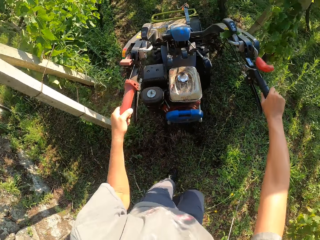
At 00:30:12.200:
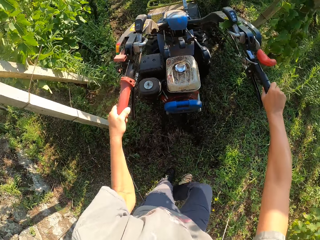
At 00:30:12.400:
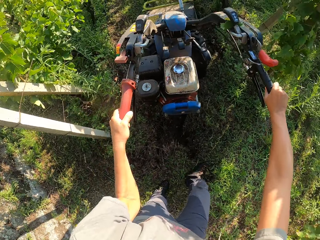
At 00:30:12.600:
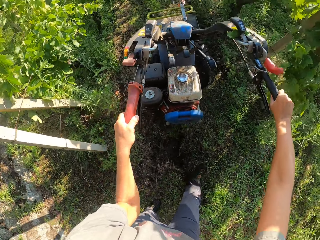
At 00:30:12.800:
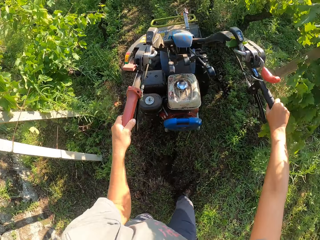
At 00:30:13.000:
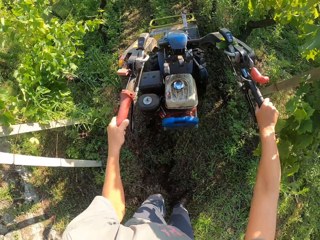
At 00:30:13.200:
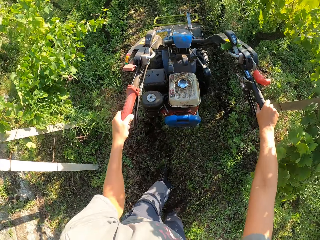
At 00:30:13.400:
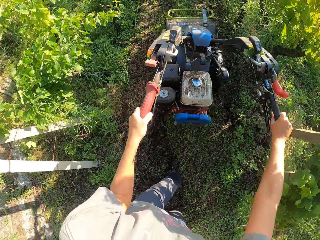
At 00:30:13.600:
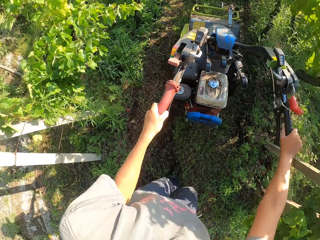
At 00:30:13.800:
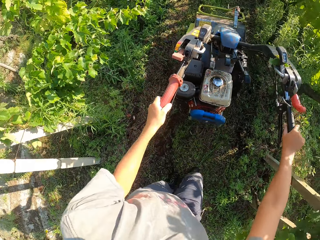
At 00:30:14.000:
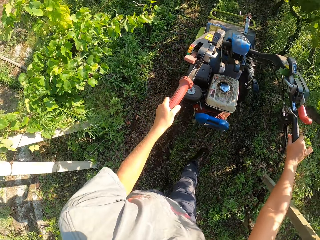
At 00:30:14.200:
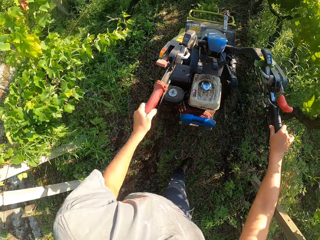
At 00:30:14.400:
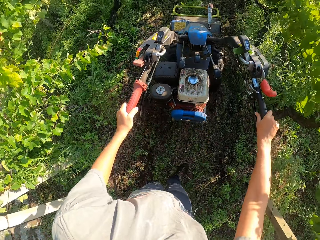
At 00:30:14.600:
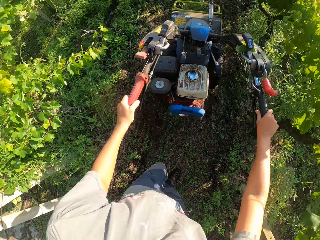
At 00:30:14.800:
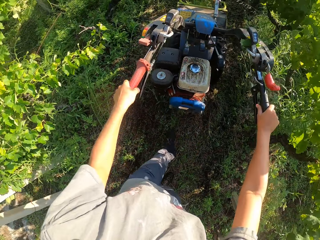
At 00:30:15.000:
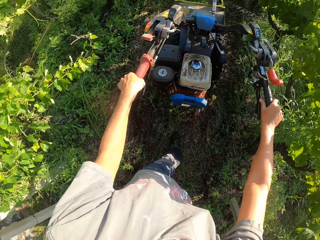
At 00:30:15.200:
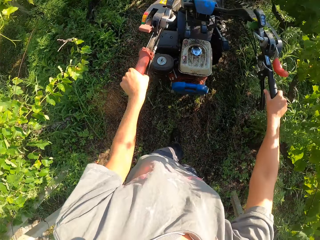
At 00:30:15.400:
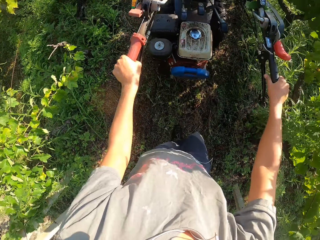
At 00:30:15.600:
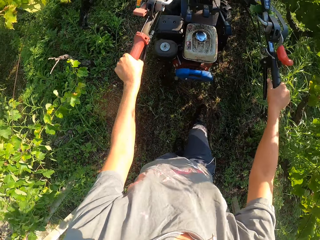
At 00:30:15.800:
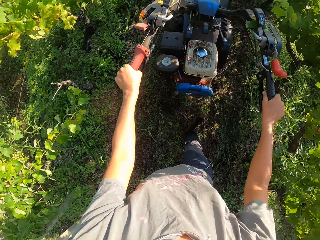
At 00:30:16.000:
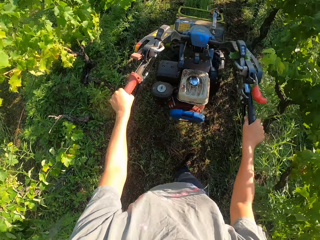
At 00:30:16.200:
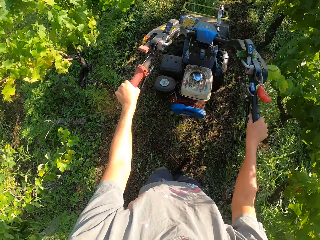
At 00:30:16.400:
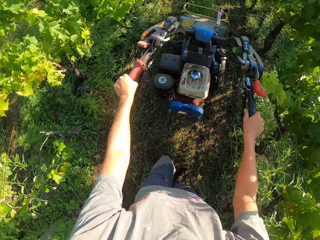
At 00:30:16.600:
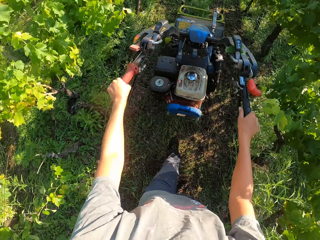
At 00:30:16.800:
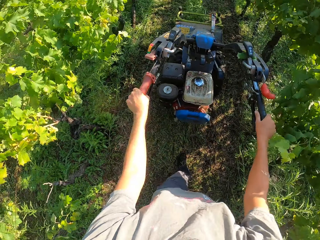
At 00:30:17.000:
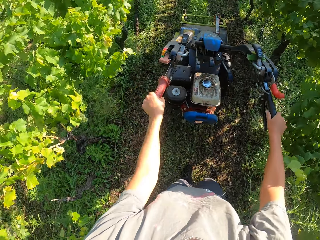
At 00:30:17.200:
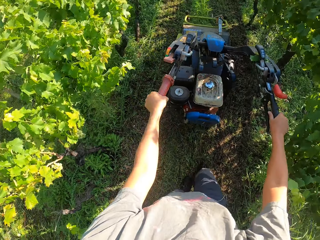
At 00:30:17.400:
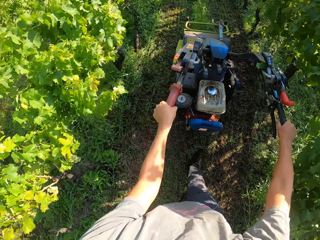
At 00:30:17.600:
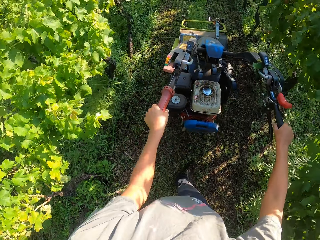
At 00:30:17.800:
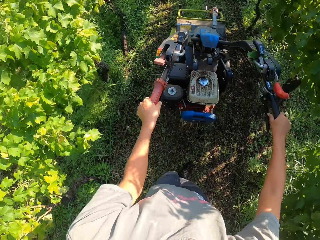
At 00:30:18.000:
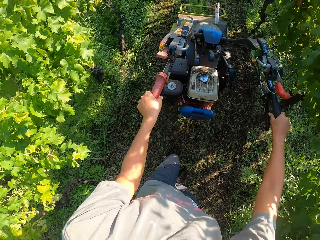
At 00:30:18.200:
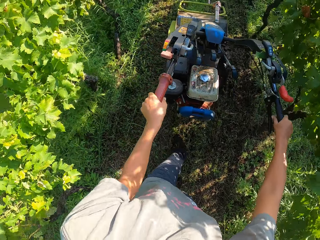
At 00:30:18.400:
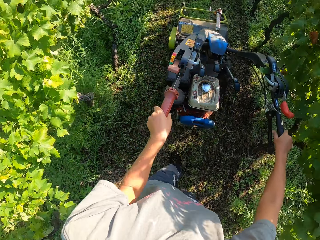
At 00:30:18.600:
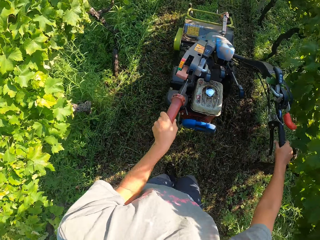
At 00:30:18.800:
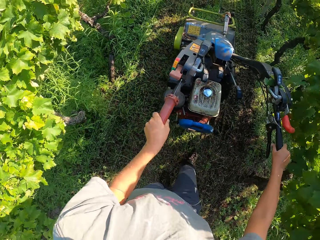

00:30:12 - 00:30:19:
The camera wearer walks forward behind the lawn mower. They cut the grass with the lawn mower.

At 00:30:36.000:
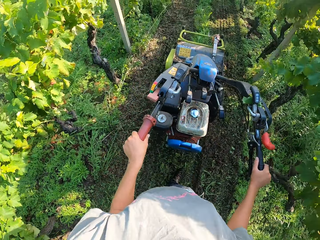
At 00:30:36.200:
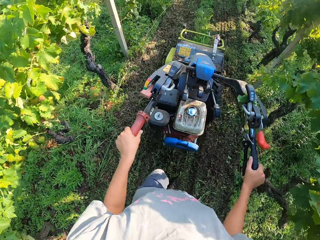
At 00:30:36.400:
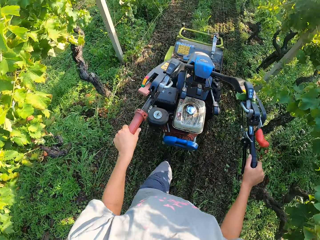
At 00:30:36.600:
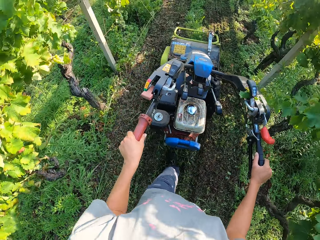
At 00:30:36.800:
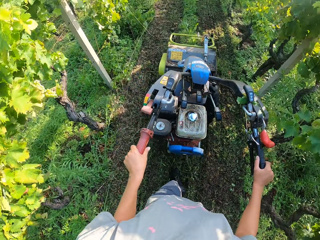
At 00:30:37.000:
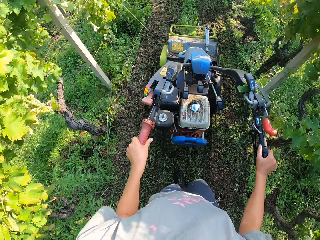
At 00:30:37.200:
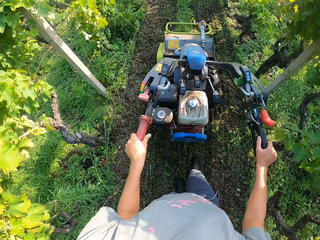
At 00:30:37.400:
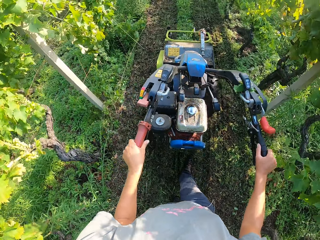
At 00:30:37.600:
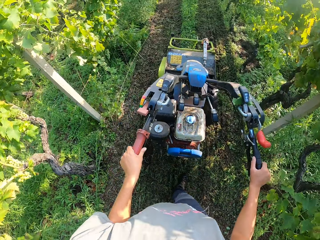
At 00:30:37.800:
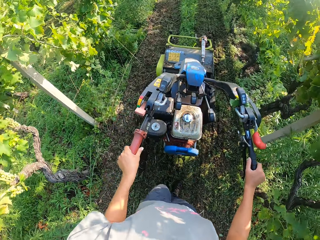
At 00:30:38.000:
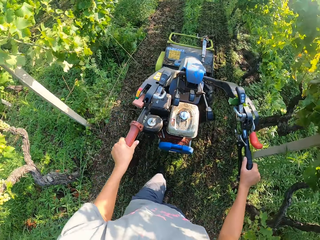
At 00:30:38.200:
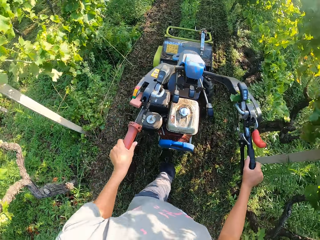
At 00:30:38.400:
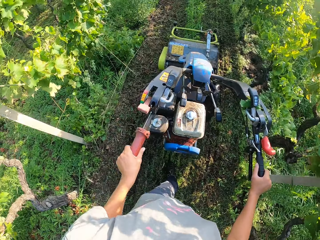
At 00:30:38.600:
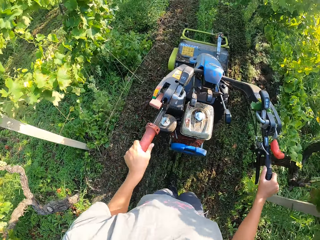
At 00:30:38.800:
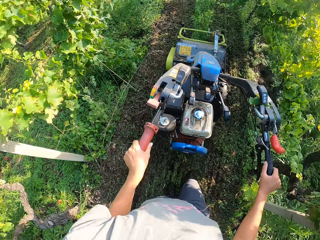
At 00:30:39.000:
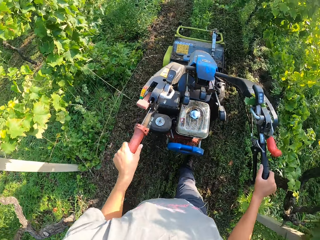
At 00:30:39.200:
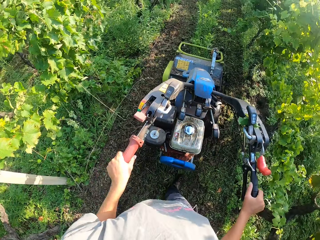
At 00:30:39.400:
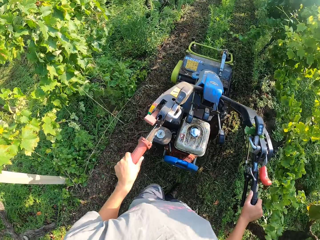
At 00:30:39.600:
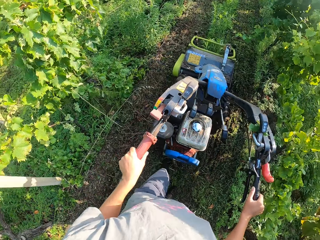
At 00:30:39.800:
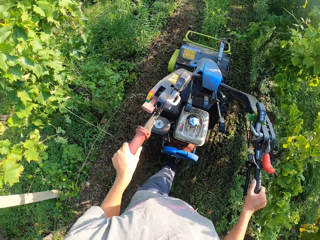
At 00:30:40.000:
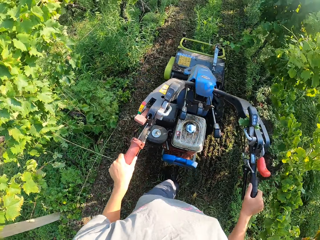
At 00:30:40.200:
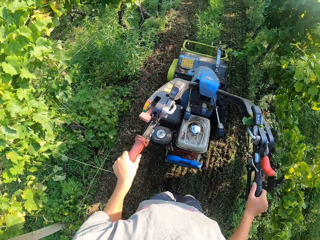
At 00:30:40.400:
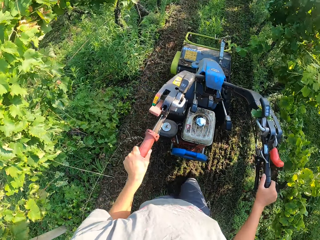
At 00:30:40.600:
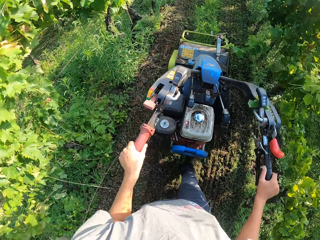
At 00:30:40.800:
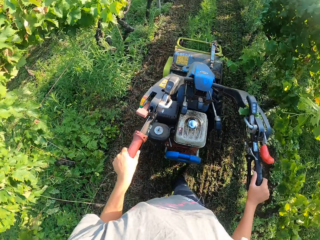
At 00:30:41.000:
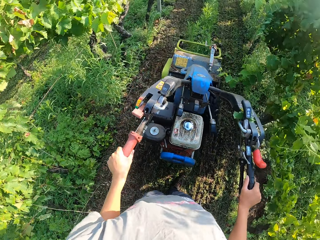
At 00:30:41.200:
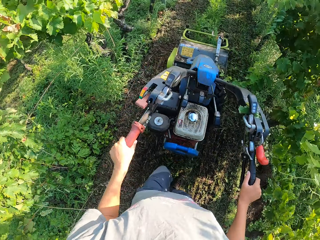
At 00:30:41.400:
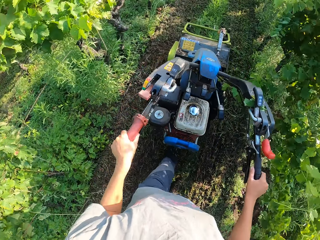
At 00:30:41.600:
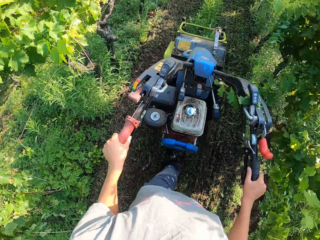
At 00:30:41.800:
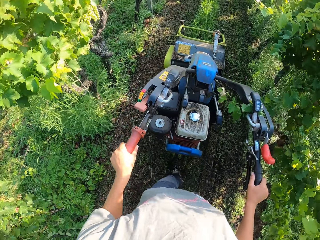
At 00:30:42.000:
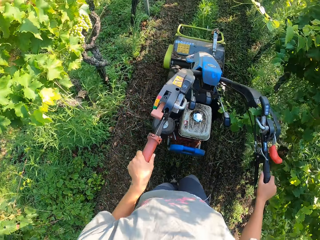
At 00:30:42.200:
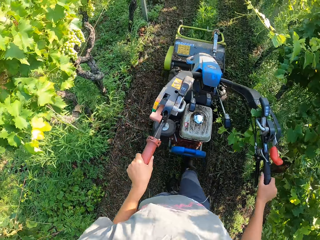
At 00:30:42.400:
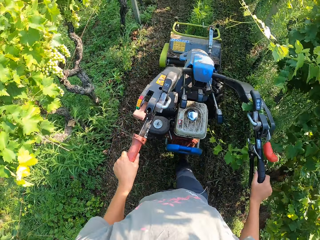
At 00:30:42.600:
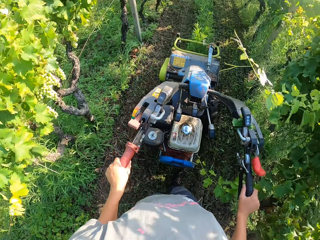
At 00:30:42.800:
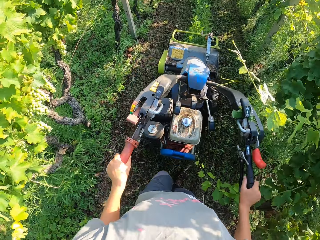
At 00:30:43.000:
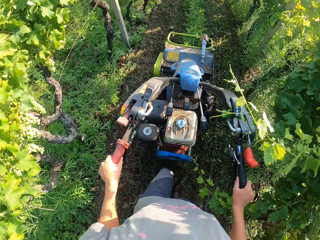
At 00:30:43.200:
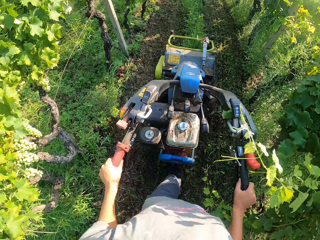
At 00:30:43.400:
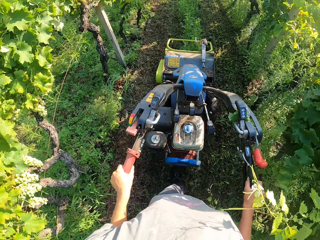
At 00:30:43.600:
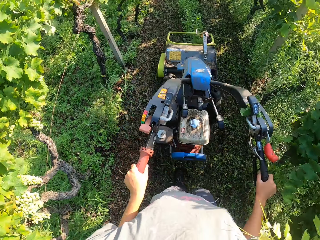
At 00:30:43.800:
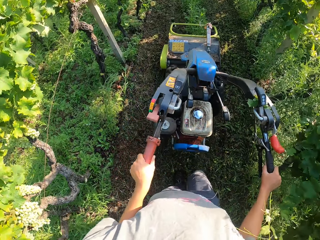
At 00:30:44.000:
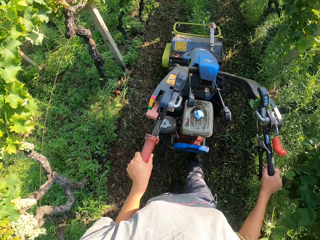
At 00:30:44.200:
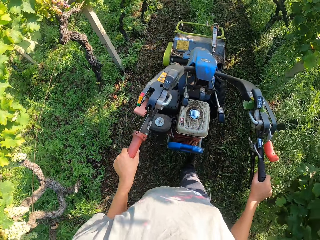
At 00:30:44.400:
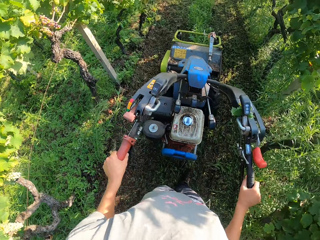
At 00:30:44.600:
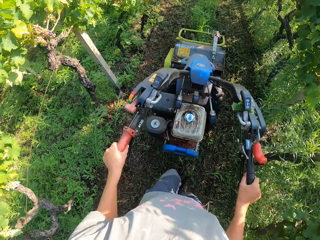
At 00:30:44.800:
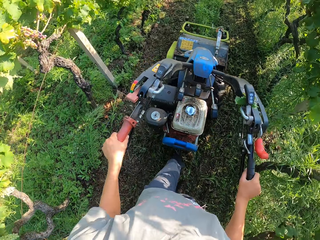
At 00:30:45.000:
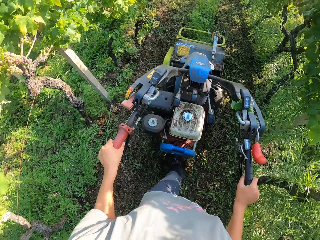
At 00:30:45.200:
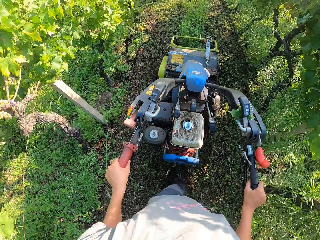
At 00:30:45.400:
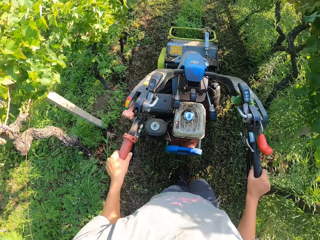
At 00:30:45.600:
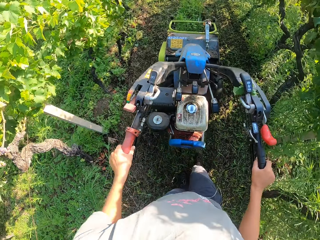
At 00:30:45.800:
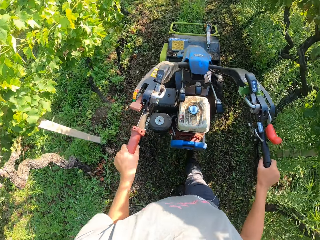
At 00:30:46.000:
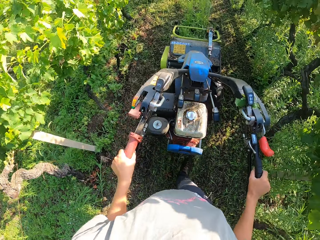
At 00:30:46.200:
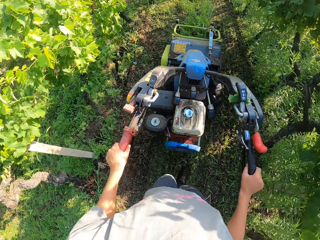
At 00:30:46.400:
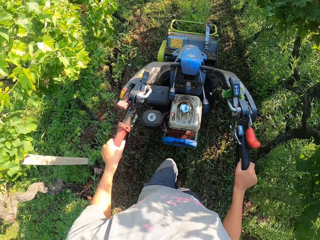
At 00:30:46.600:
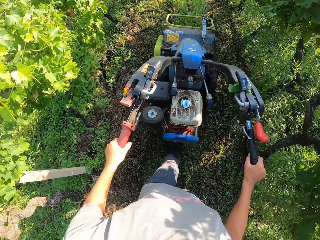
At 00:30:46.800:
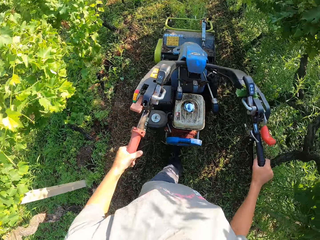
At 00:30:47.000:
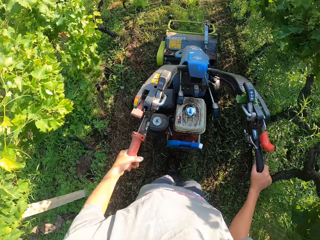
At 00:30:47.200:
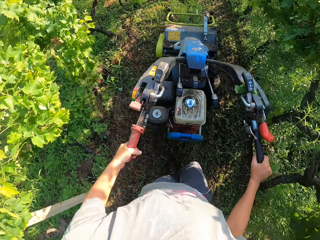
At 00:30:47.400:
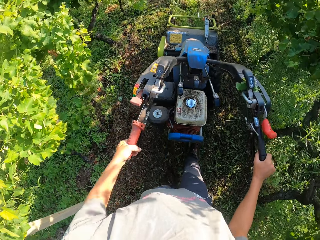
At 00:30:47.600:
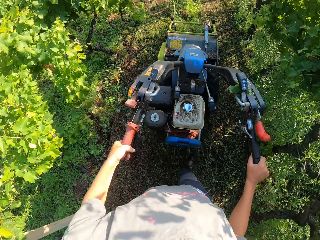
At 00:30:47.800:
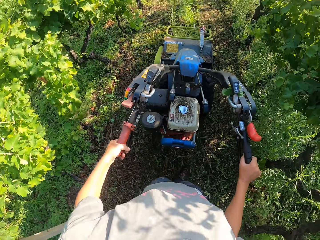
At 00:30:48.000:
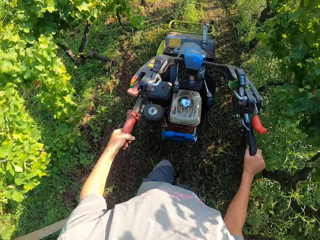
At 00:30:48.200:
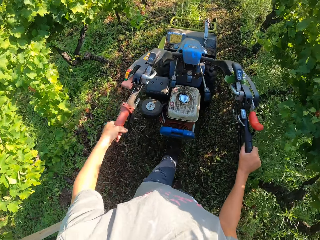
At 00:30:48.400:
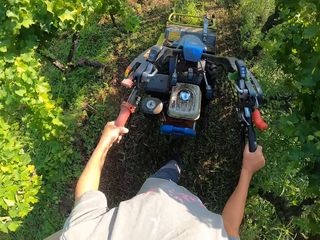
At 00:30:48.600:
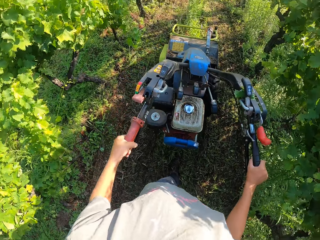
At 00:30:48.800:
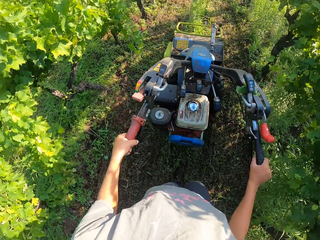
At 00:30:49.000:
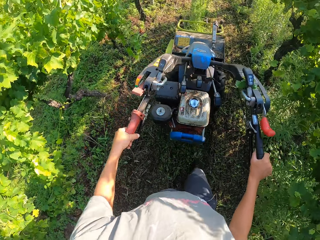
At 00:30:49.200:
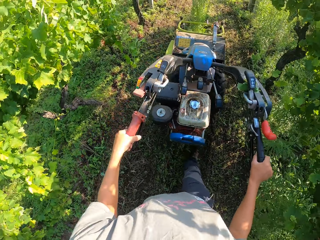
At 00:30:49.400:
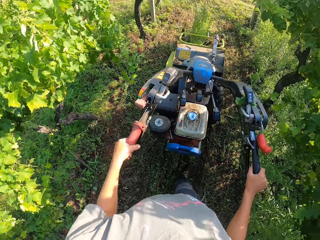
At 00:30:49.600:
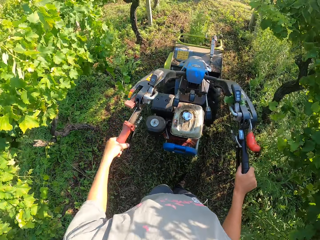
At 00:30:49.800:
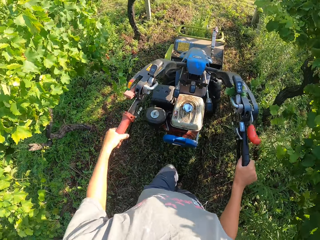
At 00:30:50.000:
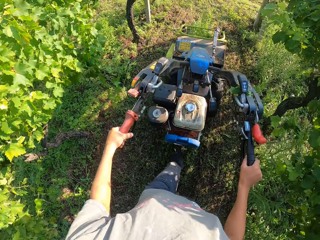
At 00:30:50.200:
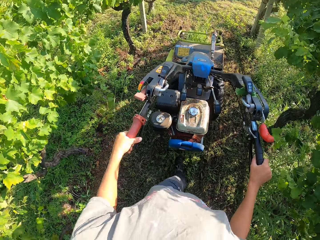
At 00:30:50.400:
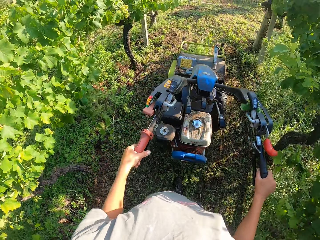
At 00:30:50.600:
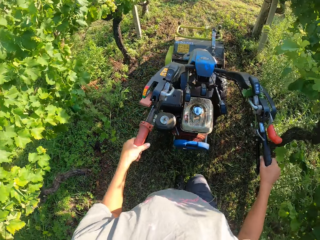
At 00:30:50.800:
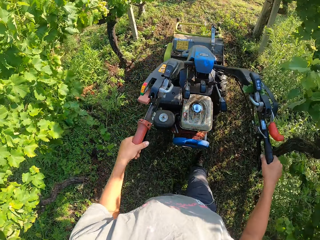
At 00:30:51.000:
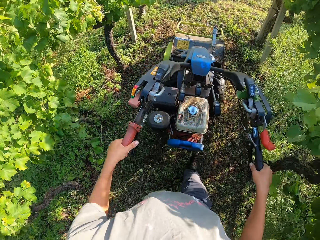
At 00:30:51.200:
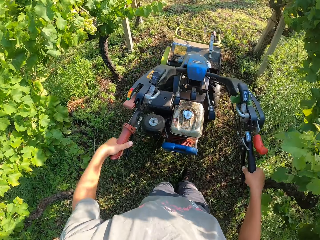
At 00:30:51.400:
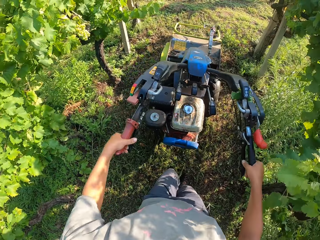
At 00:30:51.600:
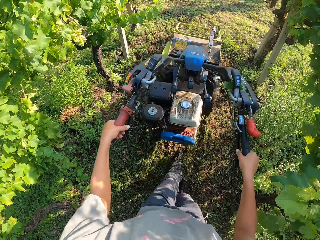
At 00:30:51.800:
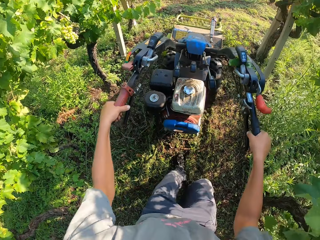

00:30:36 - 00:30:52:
The camera wearer walks forward.
